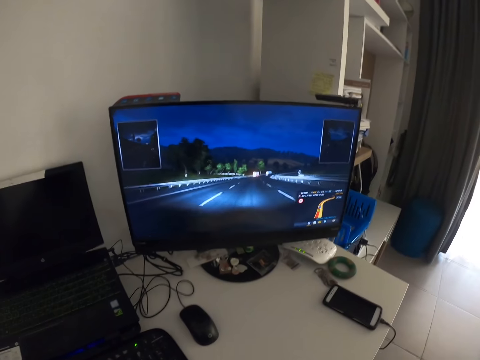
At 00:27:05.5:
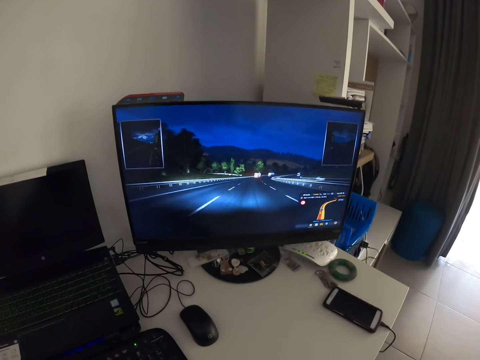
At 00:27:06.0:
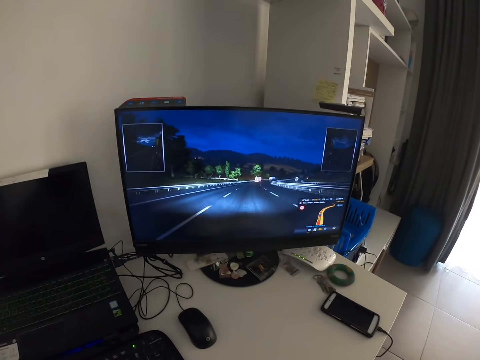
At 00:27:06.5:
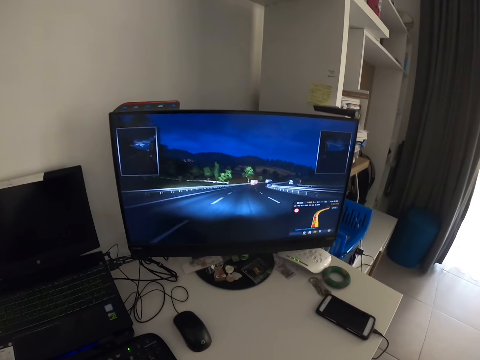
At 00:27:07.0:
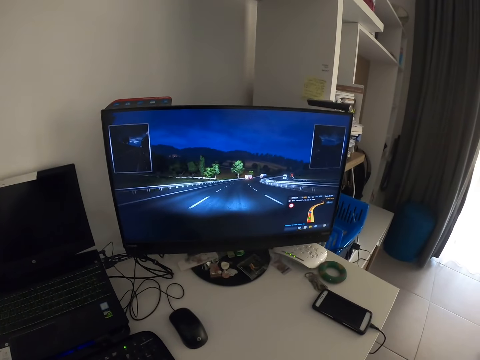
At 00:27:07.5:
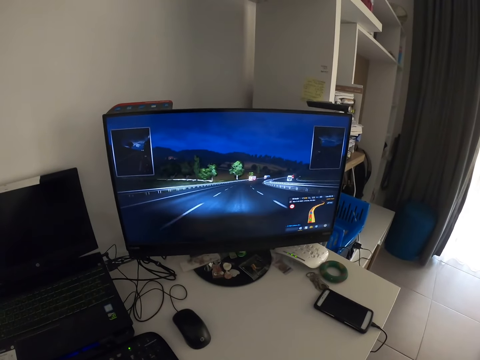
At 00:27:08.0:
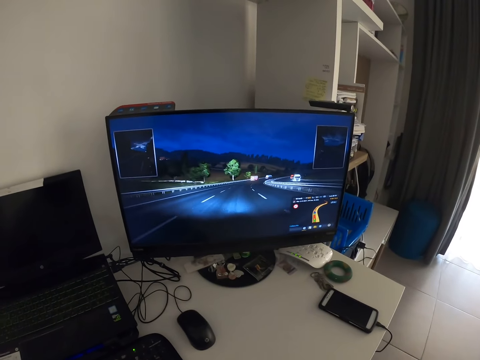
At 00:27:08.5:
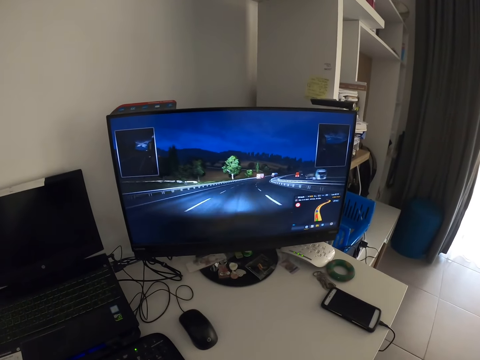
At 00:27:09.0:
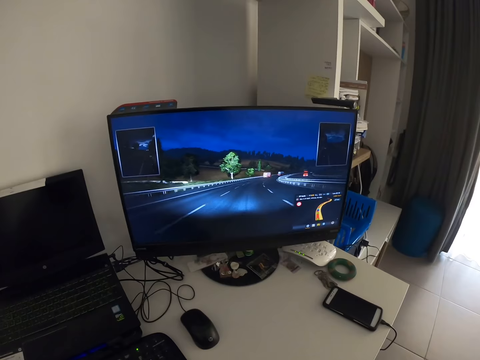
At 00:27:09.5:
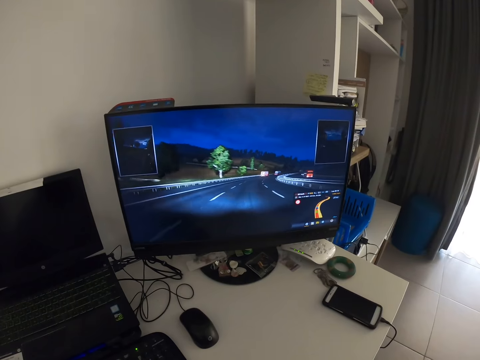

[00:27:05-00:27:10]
The camera wearer looks at the screen.

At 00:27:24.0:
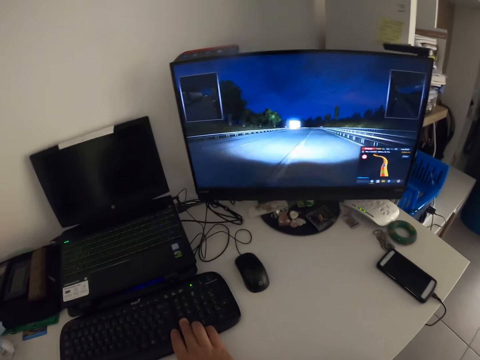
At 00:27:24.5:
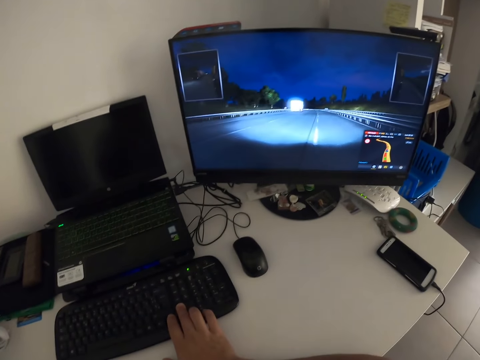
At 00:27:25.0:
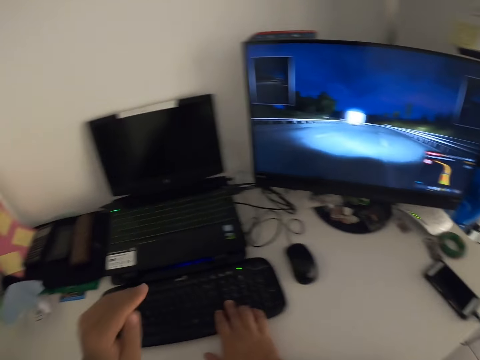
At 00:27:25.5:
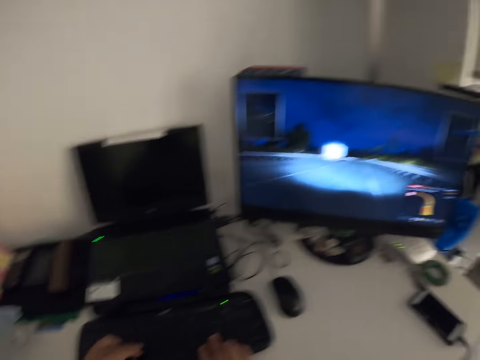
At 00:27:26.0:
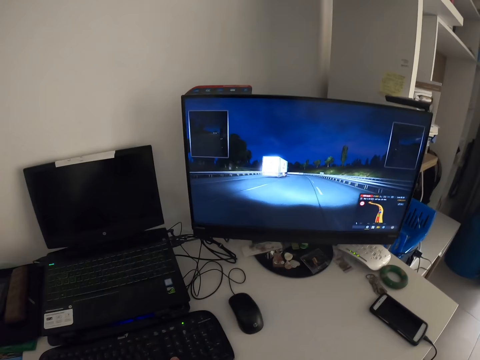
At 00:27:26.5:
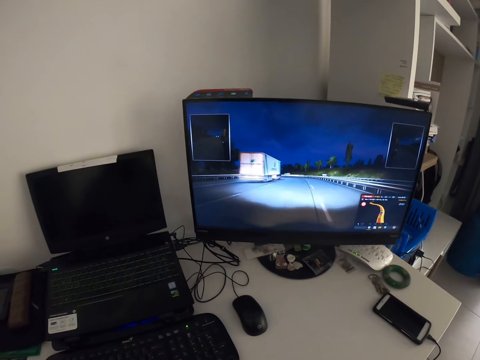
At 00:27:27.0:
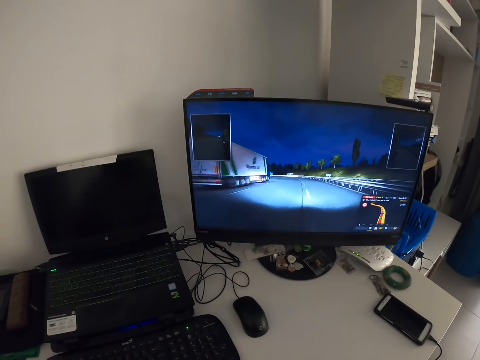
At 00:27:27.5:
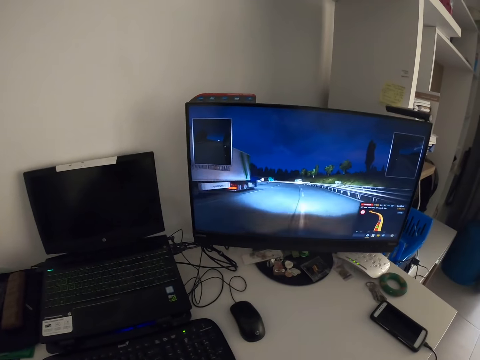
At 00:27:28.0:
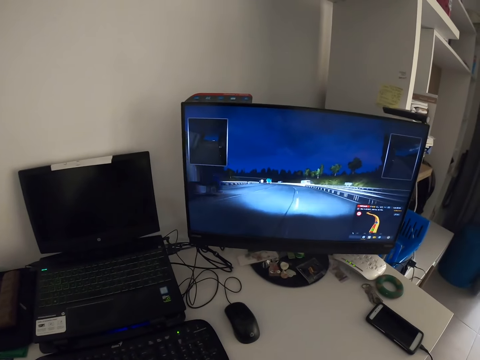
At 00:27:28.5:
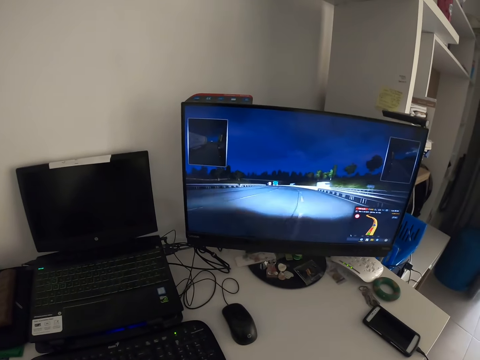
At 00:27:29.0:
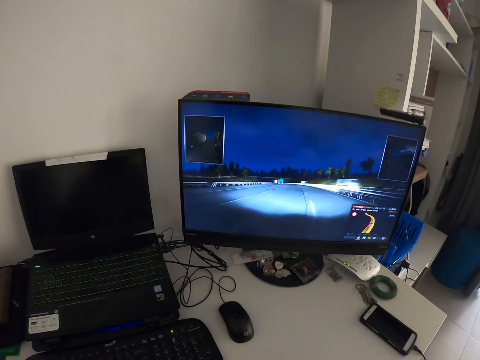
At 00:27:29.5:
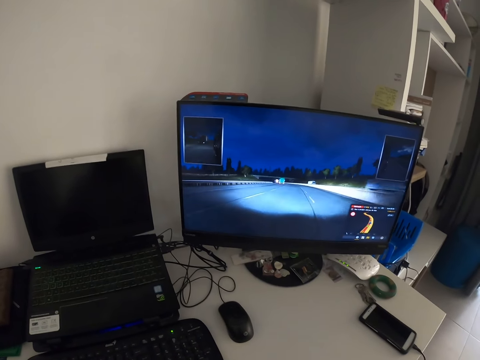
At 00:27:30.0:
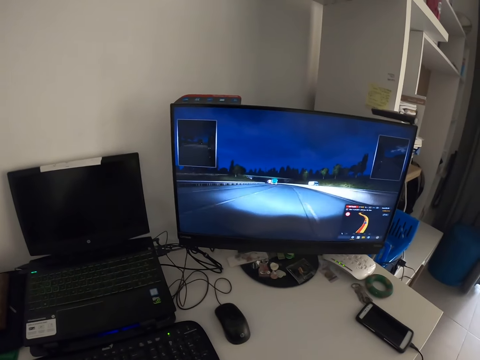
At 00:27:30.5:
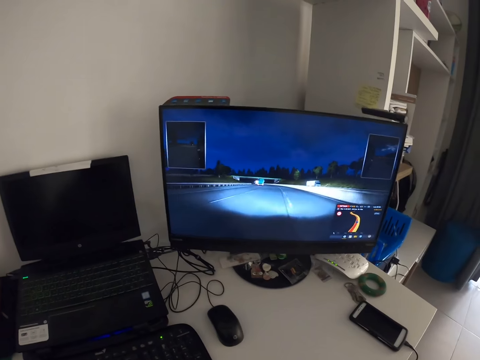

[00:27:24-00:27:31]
The camera wearer places the left hand on the keyboard. They play a racing game.

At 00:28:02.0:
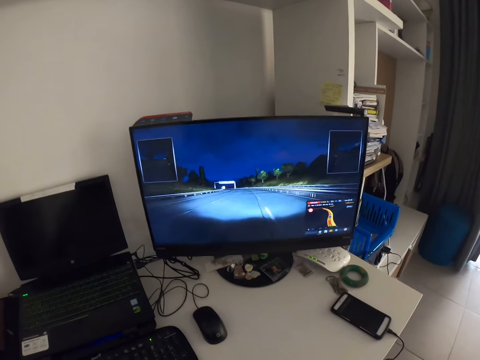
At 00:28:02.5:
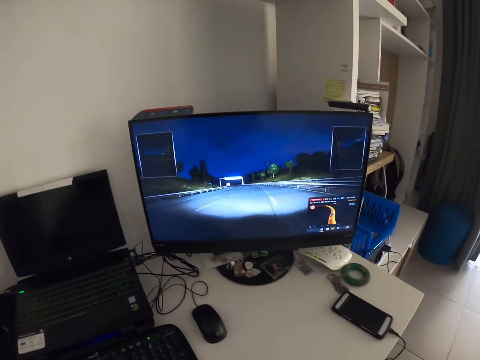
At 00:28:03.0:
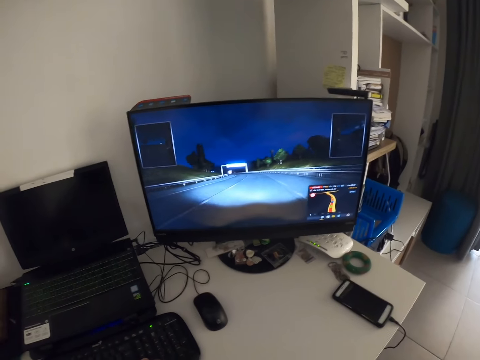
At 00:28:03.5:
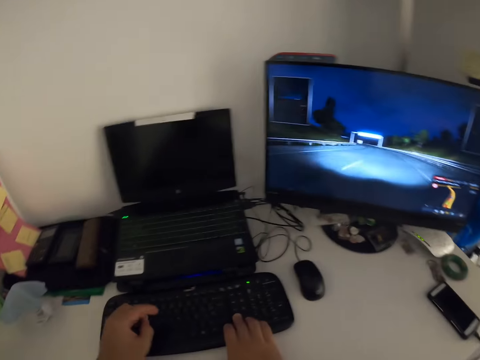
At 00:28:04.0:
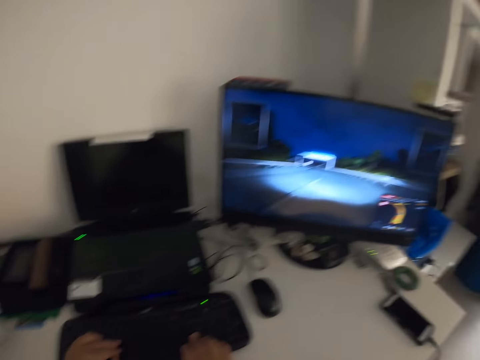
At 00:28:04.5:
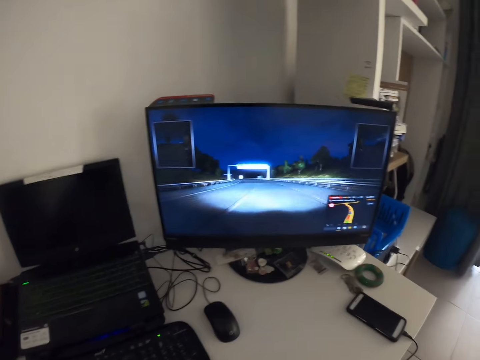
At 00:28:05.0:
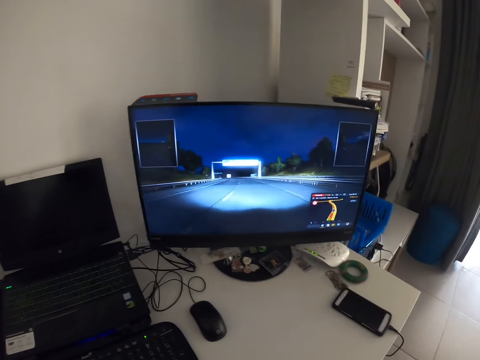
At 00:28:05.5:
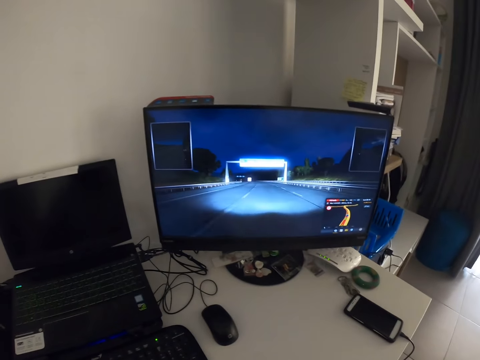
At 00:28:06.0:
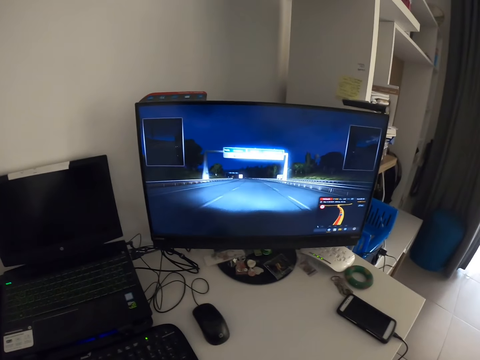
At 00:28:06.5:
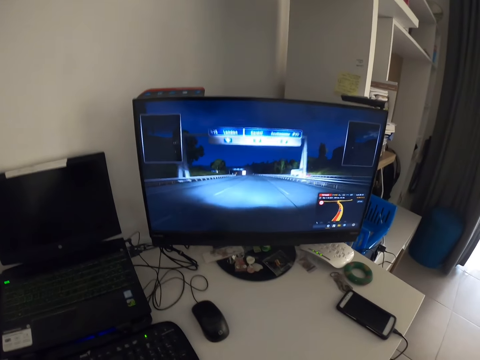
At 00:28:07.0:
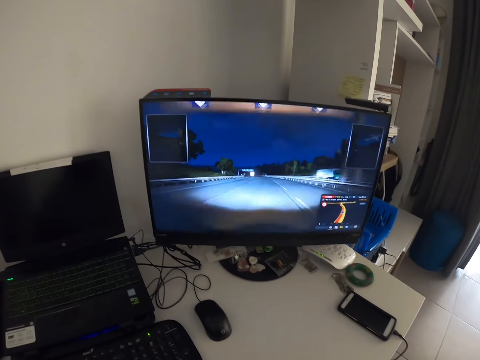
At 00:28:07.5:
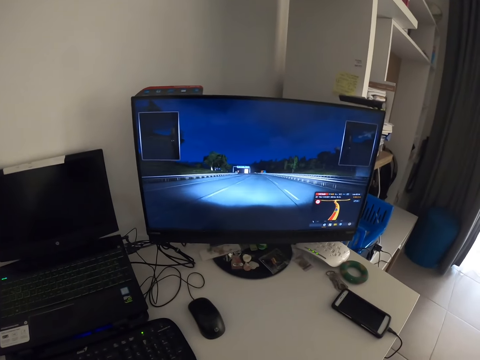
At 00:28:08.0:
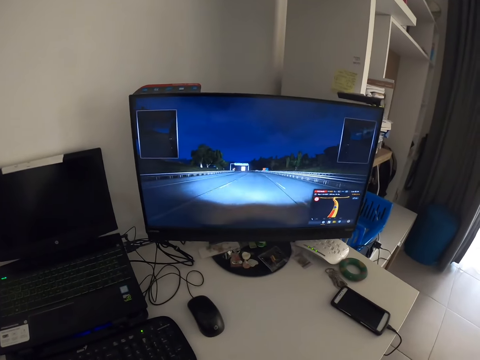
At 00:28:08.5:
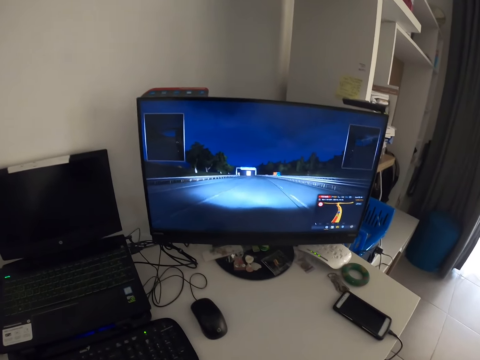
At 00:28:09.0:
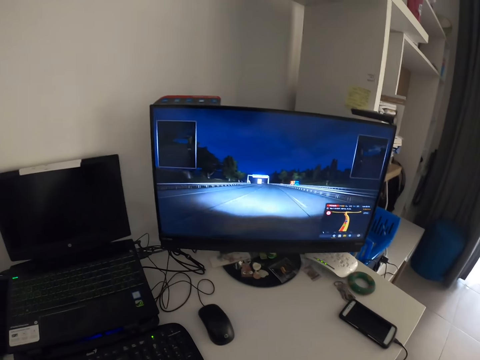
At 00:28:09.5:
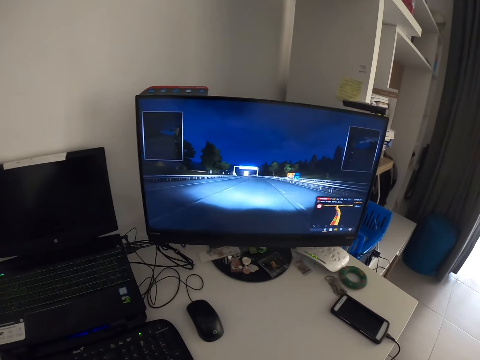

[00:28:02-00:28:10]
The camera wearer adjusts the left hand. They play a racing game.

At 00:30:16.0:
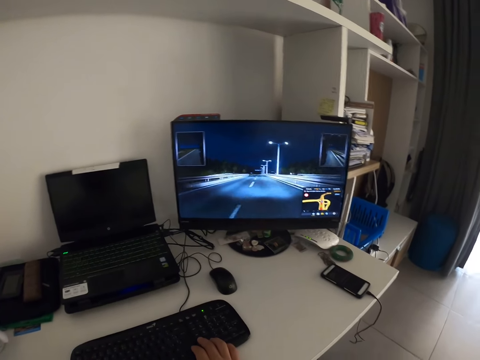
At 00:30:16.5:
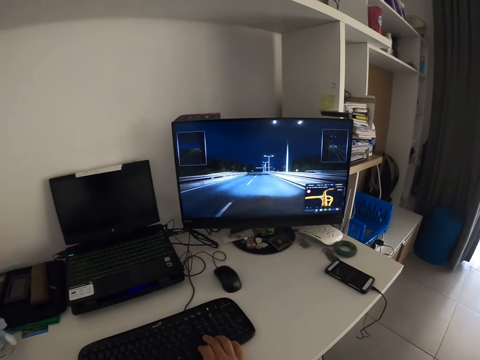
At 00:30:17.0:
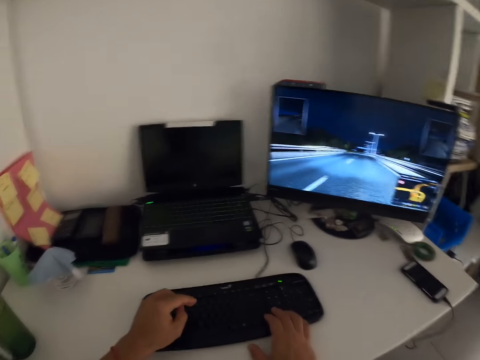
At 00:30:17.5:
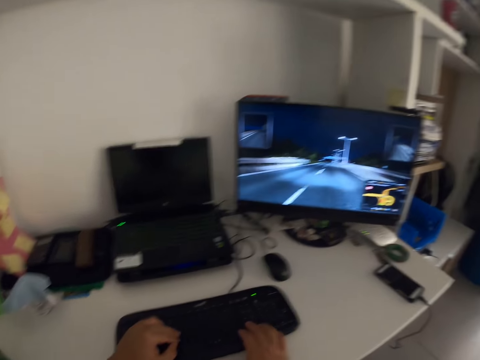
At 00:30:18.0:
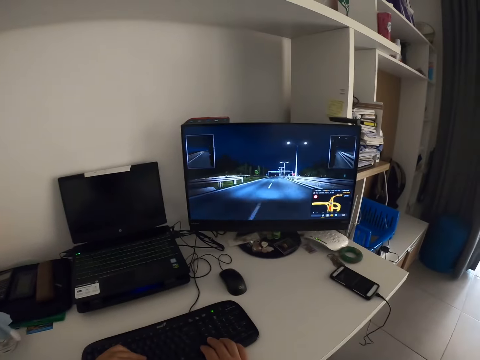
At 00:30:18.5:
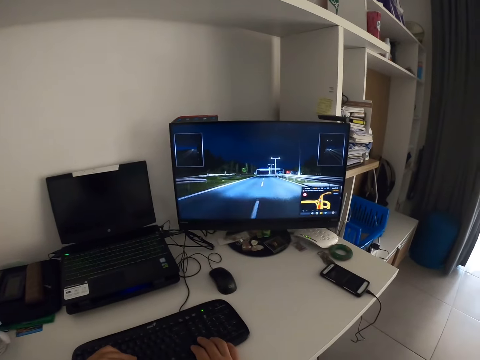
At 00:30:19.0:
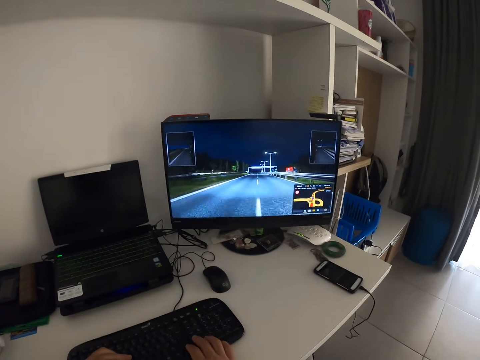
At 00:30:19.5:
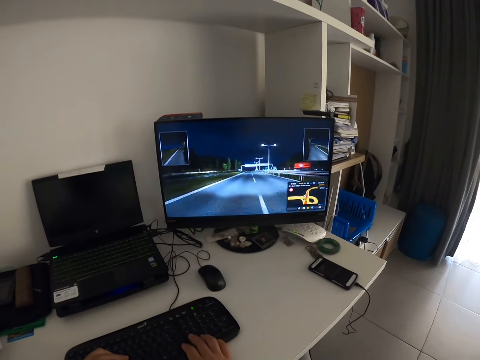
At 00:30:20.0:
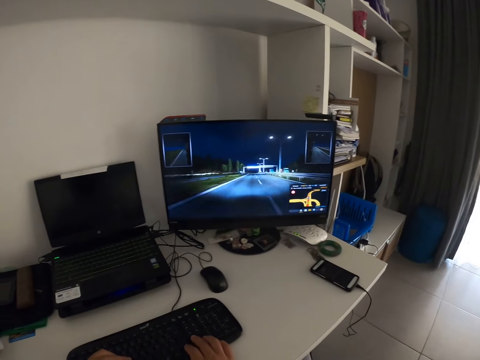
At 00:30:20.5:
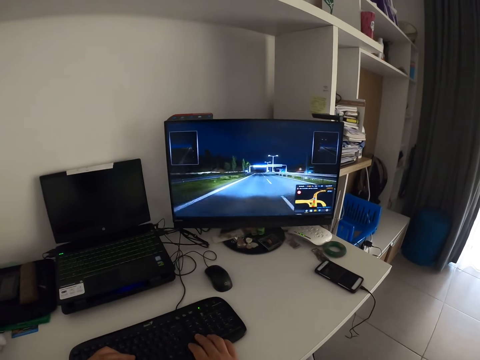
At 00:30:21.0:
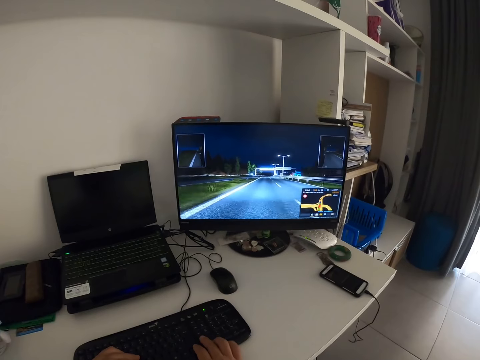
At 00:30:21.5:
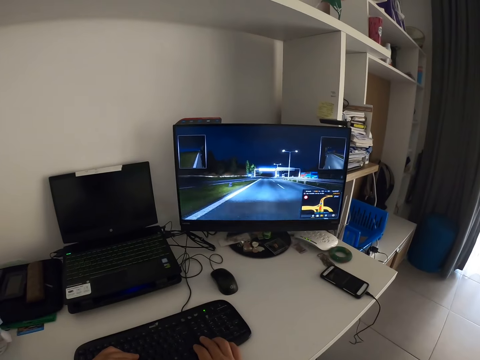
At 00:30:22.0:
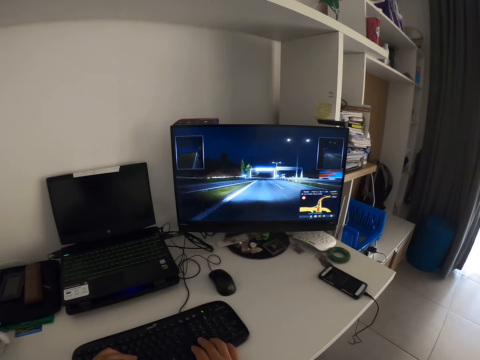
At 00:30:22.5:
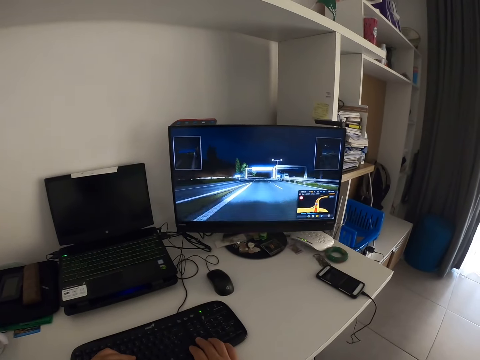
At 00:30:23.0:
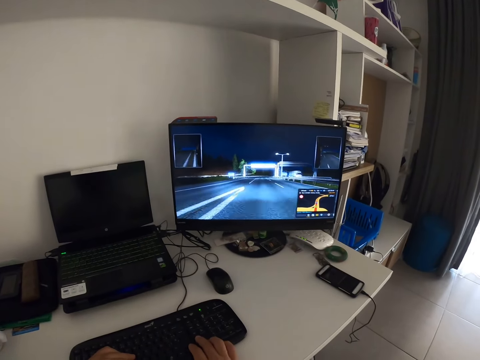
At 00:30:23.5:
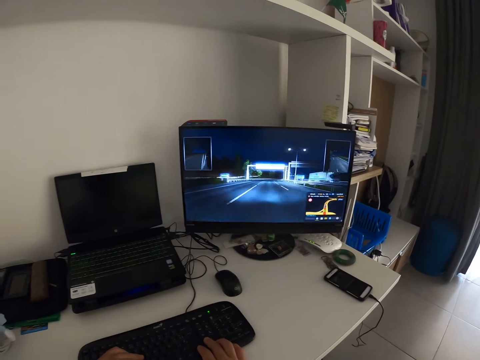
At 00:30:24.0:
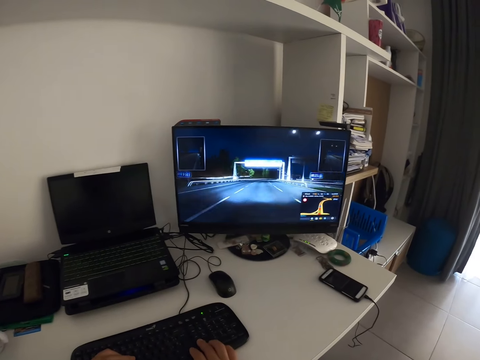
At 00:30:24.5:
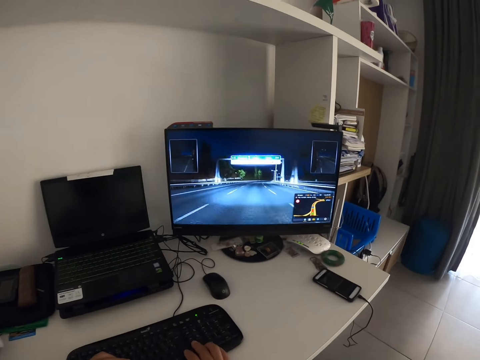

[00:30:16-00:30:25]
The camera wearer moves the left hand. They play a racing game.
